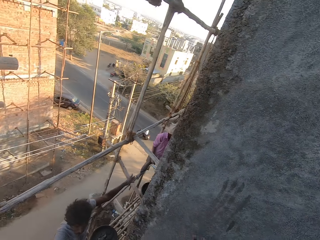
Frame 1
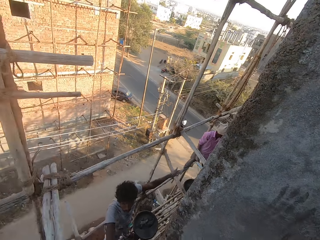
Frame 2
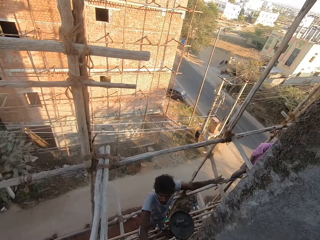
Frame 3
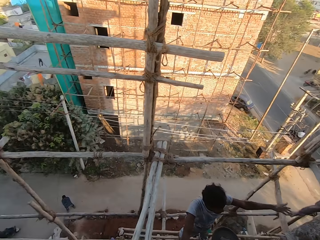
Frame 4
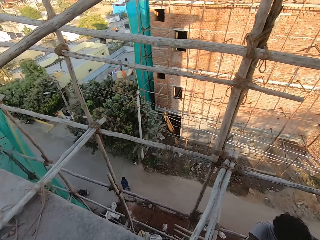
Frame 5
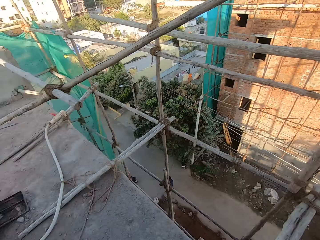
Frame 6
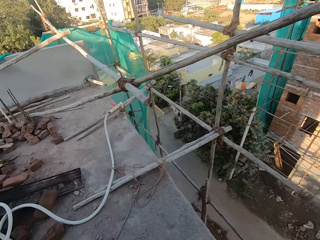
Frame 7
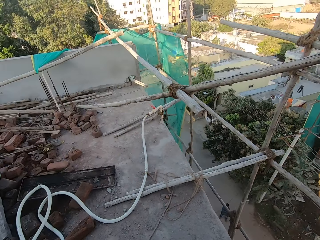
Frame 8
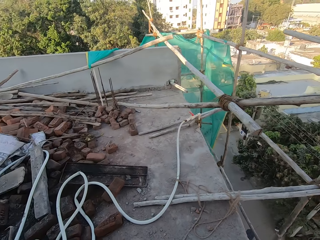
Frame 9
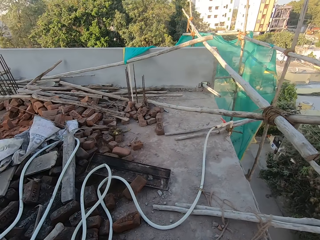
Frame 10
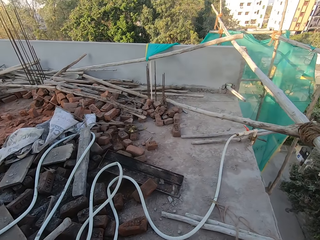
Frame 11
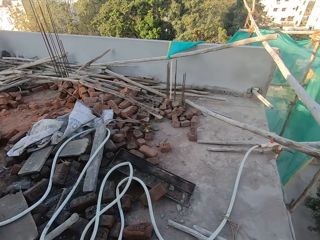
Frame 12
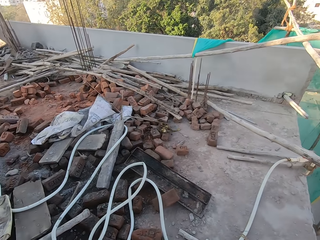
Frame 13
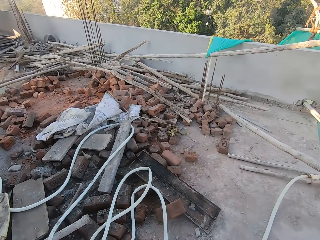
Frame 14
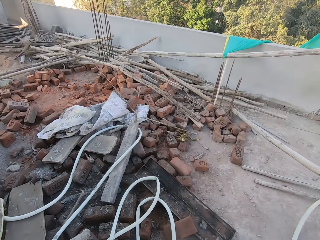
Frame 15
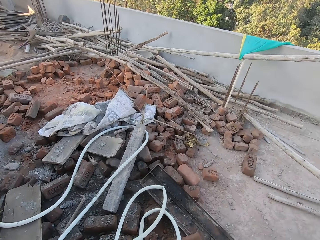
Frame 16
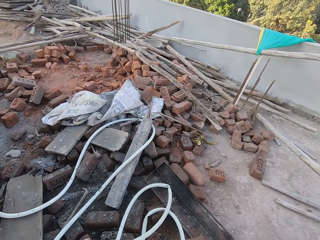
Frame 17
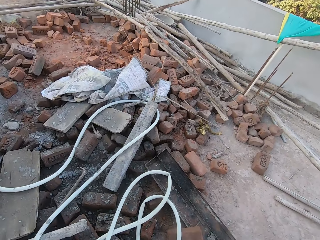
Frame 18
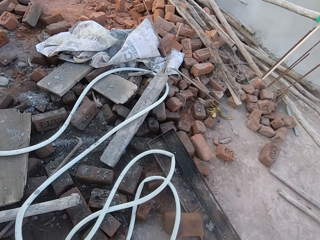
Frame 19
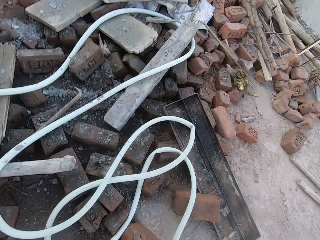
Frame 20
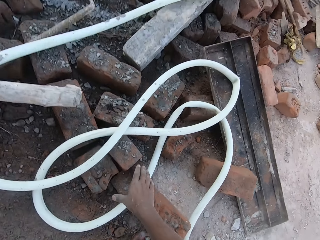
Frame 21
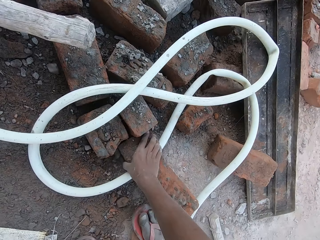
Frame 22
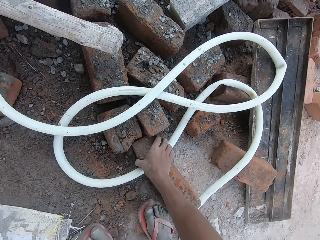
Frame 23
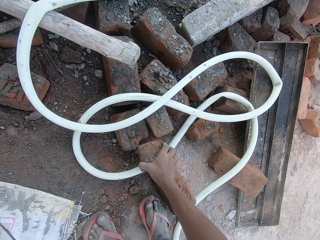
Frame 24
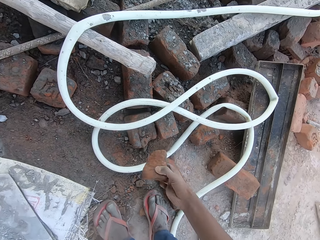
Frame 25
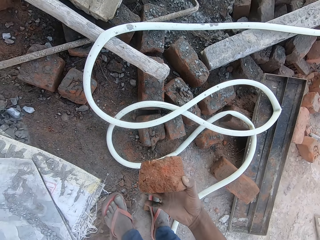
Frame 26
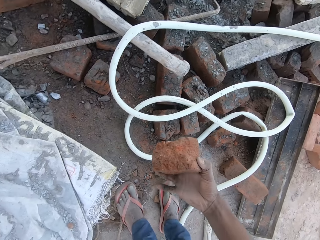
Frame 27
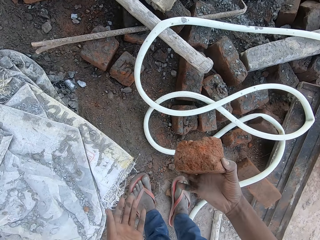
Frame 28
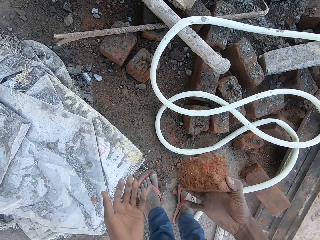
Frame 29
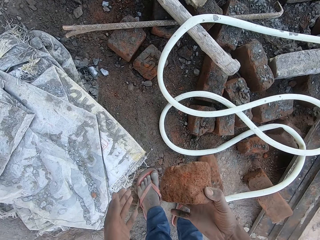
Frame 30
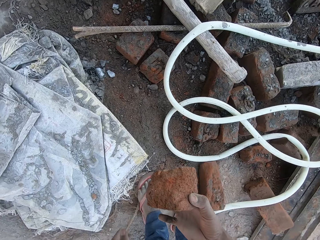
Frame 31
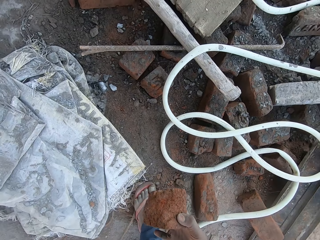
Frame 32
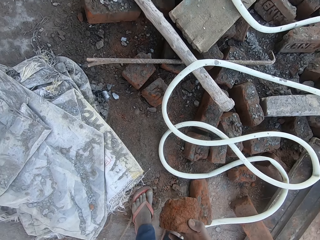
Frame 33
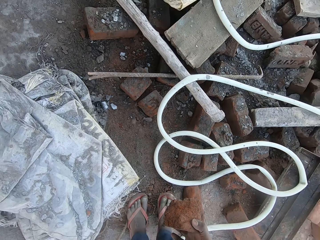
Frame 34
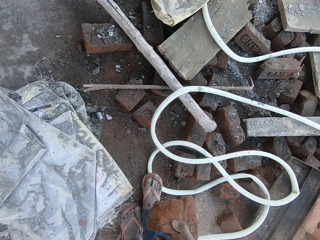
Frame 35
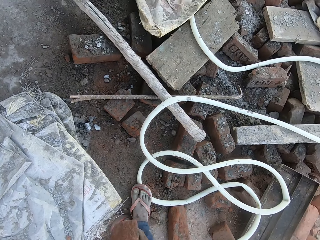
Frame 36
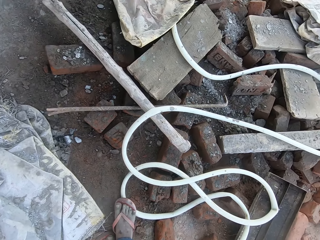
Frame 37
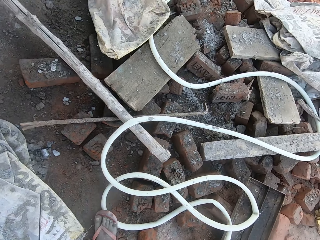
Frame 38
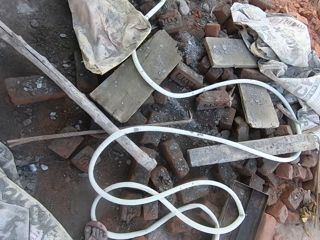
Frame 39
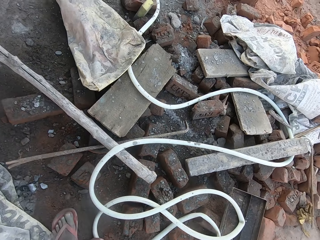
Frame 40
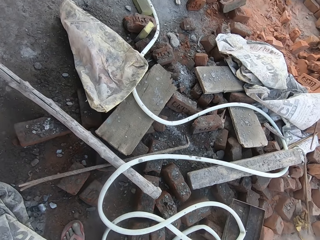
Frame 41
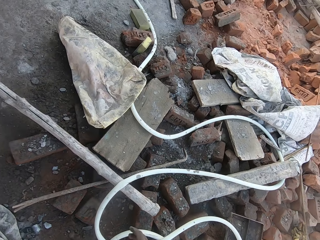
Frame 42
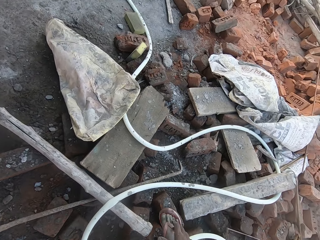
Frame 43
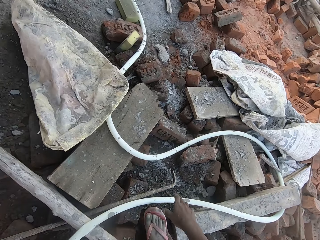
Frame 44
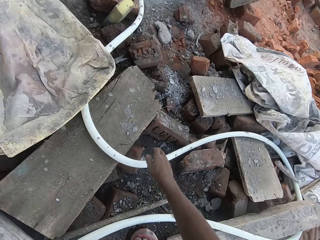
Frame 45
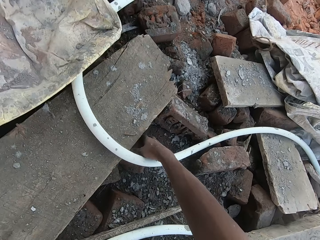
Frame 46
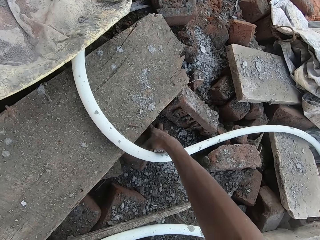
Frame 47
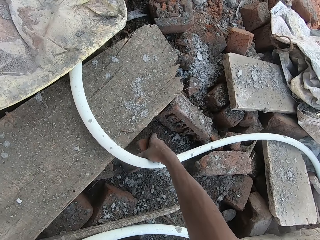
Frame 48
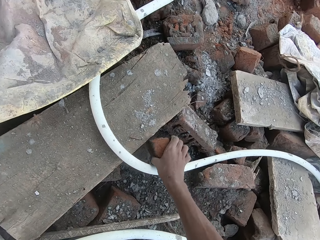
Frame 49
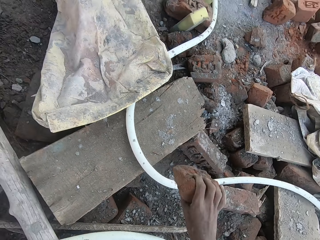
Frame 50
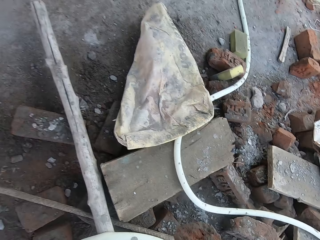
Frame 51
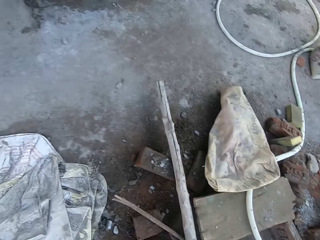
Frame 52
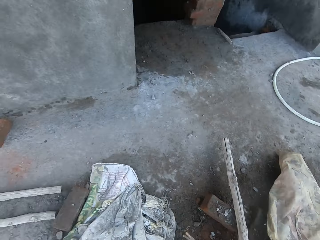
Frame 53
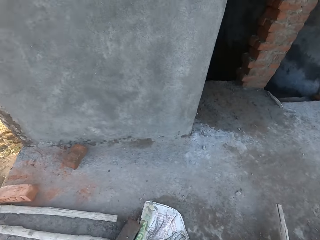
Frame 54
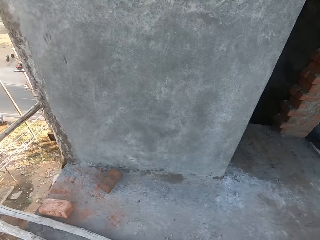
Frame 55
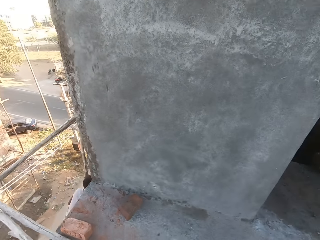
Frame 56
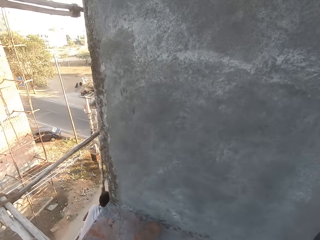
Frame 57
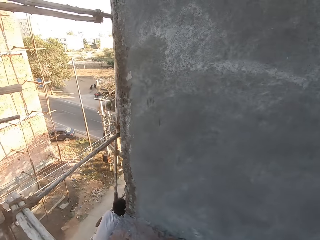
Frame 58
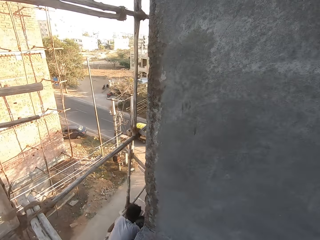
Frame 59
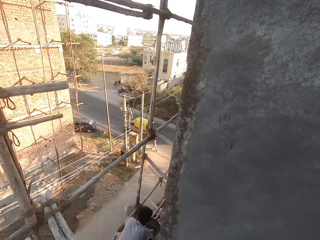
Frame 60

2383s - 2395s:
The camera wearer picks a small brick from the ground with his right hand. He passes the brick from his right hand to his left hand. He picks a brick from the ground with his right hand.

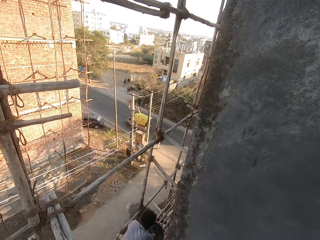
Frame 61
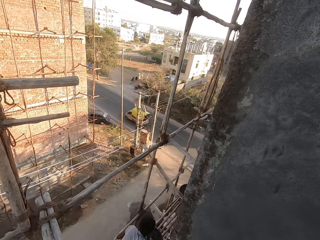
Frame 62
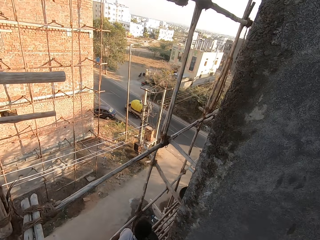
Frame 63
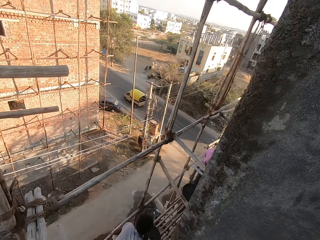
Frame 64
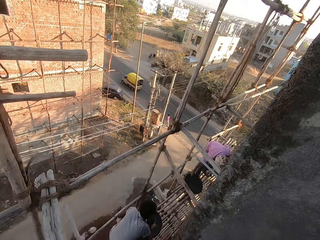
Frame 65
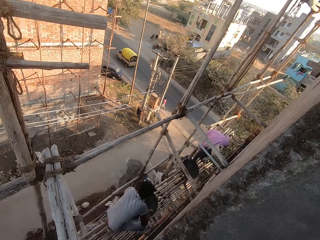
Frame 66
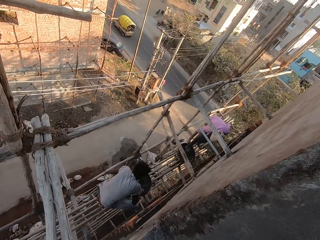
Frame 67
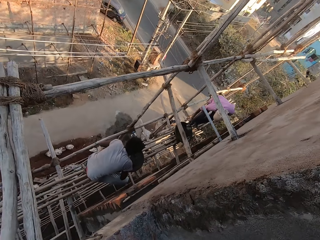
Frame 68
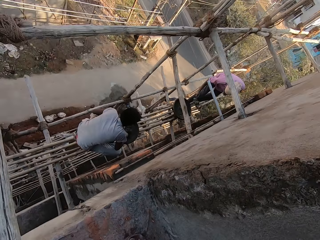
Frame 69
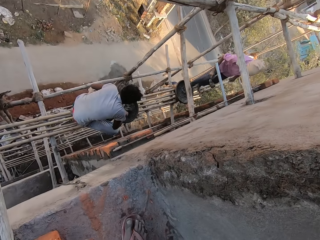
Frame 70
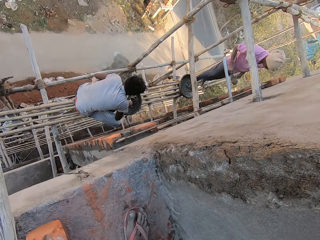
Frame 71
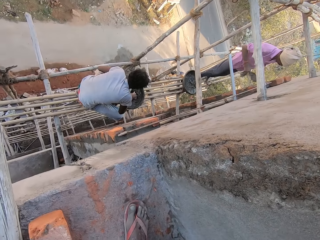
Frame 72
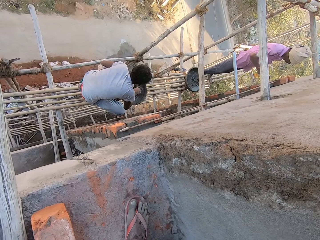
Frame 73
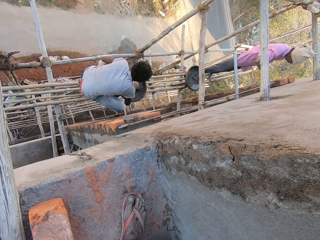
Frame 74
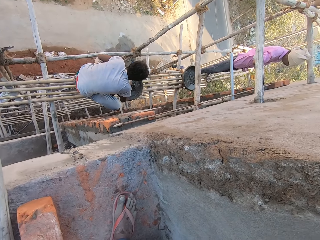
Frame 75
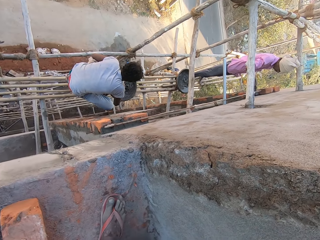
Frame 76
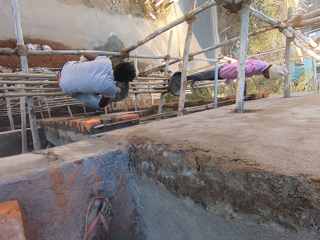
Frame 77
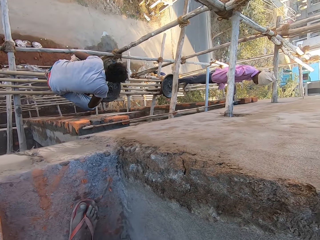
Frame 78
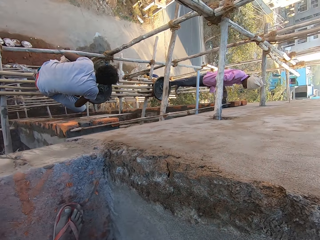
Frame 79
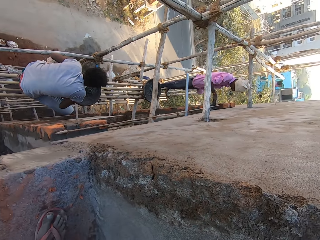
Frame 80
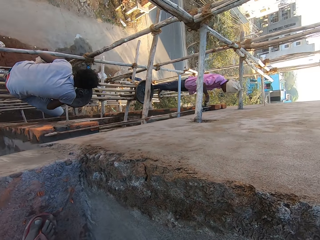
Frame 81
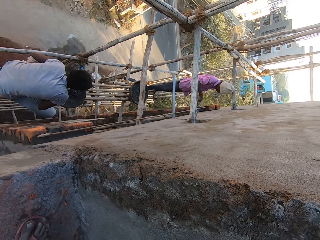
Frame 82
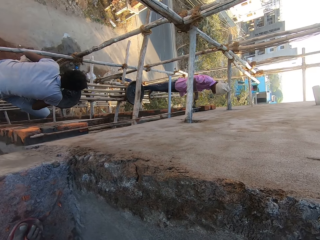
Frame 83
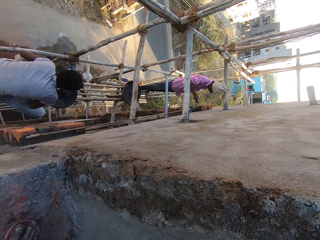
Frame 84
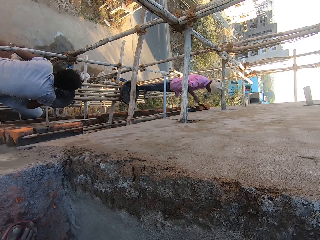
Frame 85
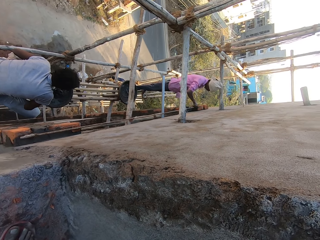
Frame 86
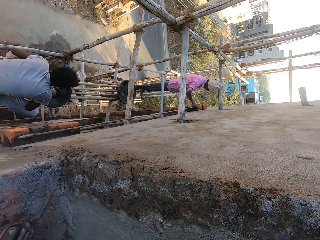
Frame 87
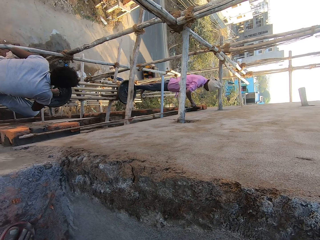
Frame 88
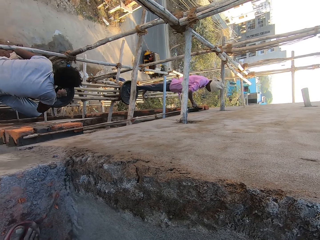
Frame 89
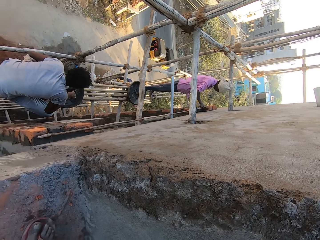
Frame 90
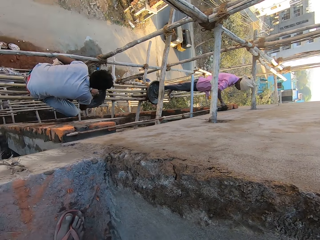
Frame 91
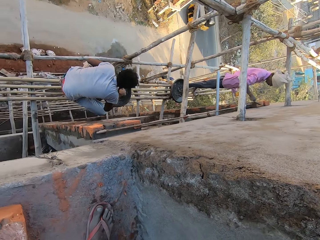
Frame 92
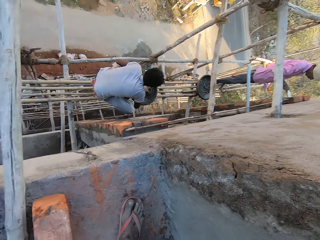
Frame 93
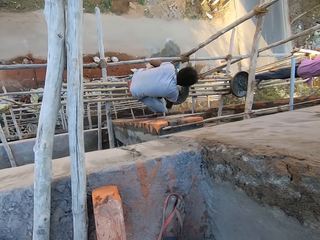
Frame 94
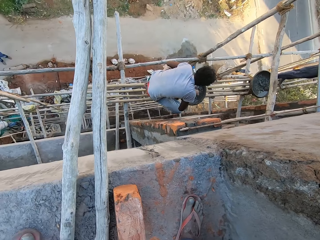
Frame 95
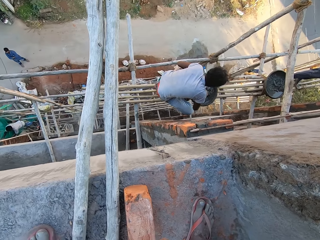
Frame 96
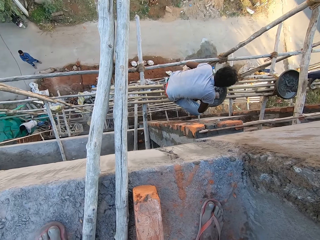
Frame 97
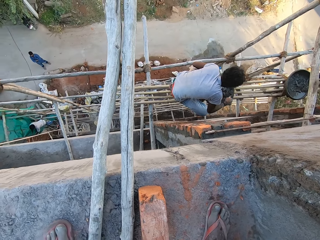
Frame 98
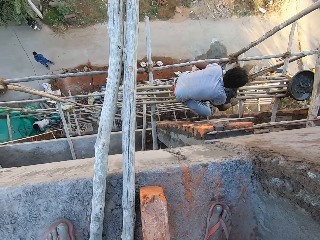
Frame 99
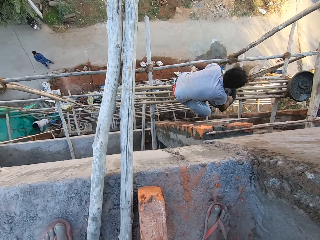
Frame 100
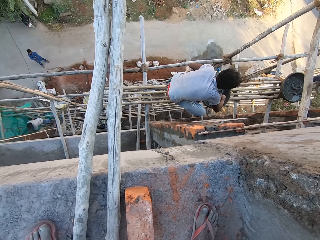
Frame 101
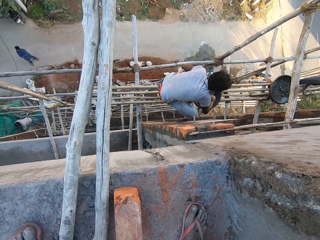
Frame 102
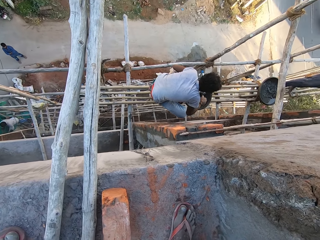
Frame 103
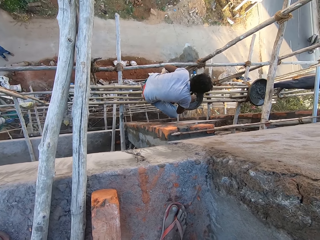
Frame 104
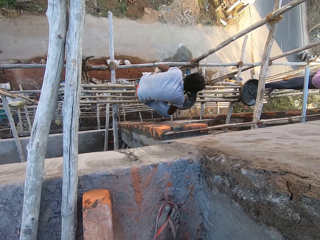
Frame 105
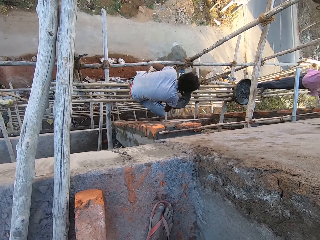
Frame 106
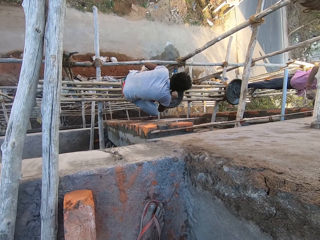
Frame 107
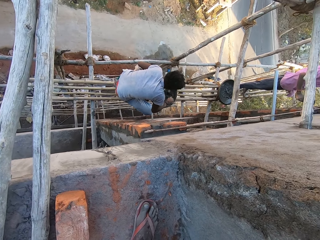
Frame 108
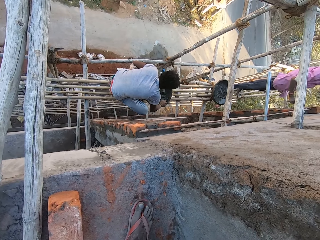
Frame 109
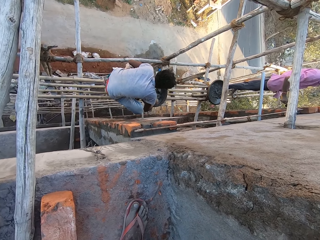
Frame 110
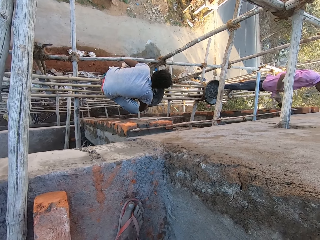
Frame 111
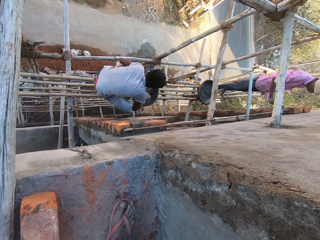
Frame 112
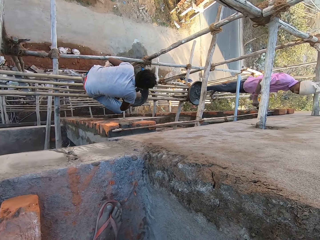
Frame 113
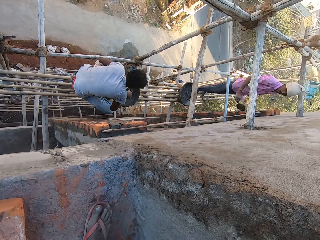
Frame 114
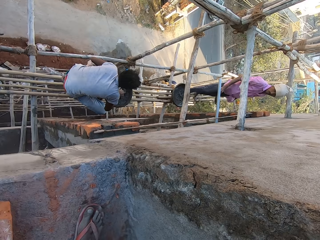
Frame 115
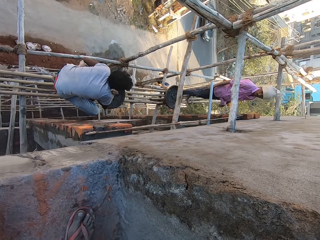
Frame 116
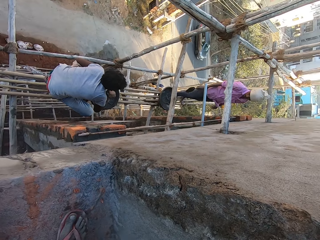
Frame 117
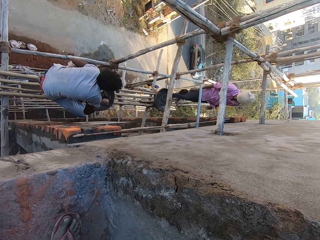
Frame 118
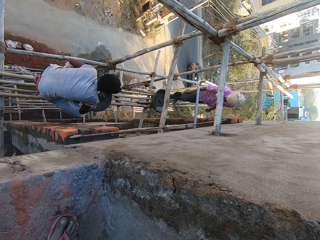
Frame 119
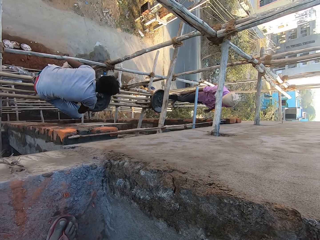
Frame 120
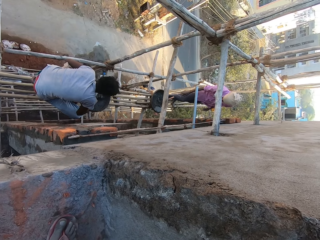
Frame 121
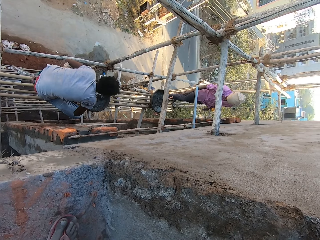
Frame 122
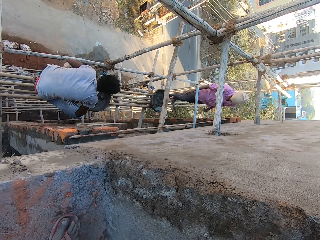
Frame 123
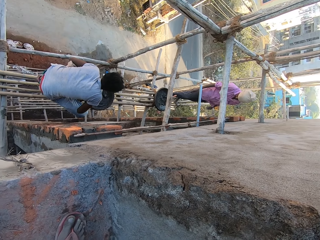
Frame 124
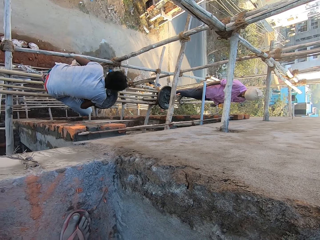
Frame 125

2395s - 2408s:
A man mixes the cement in the bowl with the hand trowel in his right hand. Another man packs the cement from the bowl with the hand trowel in his right hand. The other man pastes the cement on the building with the hand trowel in his right hand.
